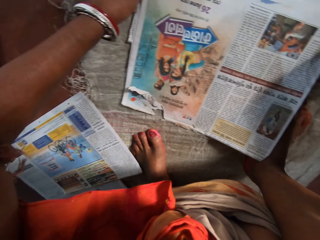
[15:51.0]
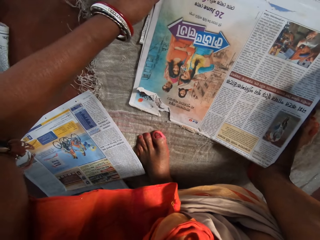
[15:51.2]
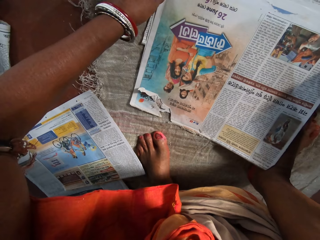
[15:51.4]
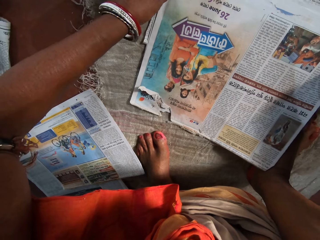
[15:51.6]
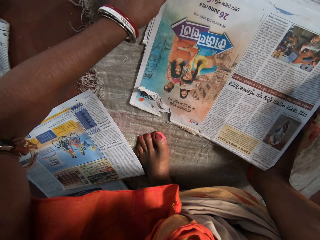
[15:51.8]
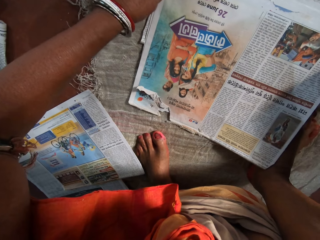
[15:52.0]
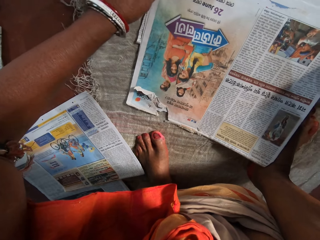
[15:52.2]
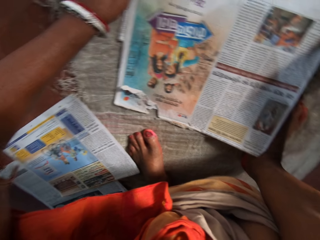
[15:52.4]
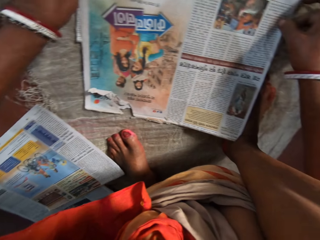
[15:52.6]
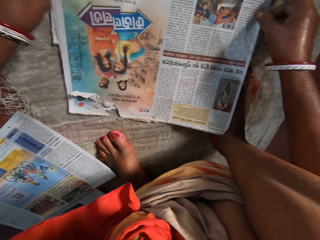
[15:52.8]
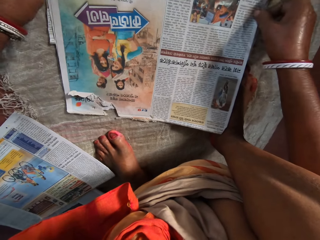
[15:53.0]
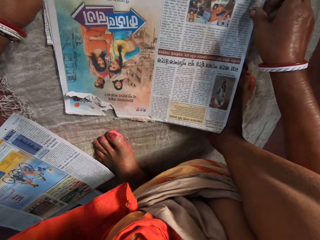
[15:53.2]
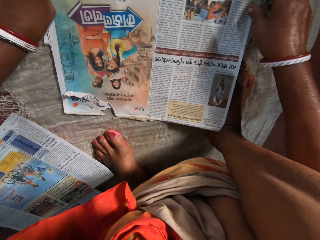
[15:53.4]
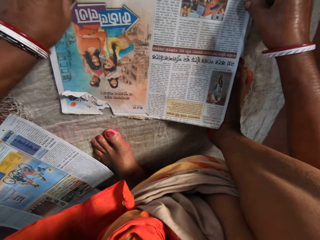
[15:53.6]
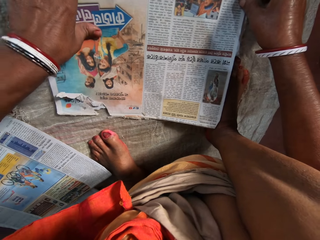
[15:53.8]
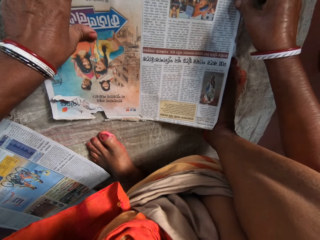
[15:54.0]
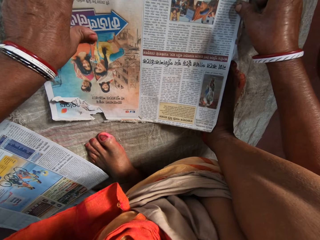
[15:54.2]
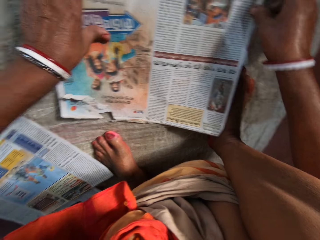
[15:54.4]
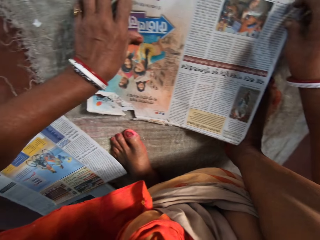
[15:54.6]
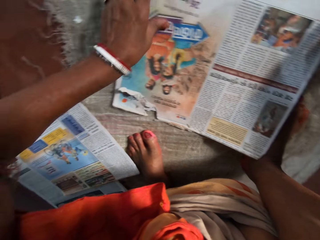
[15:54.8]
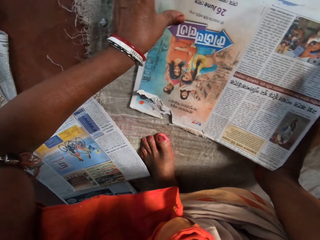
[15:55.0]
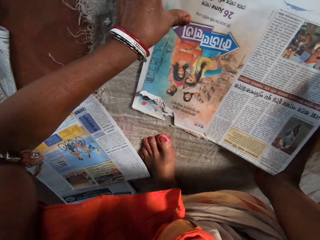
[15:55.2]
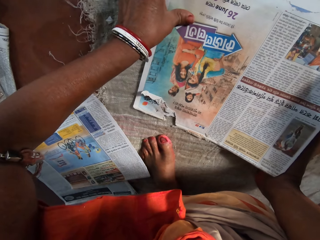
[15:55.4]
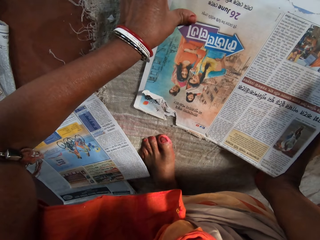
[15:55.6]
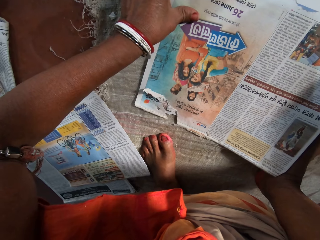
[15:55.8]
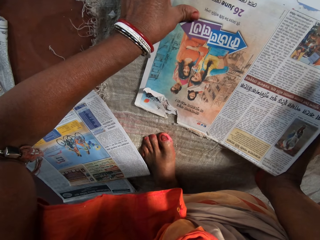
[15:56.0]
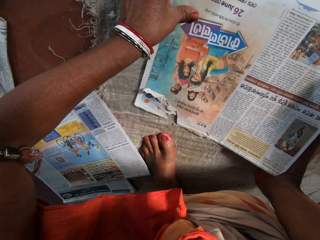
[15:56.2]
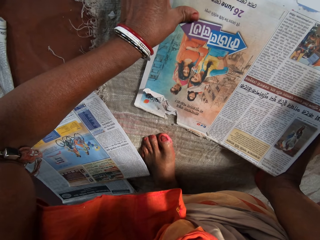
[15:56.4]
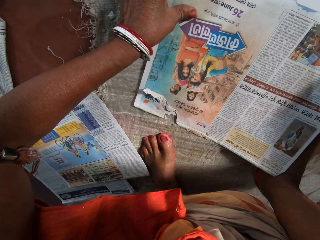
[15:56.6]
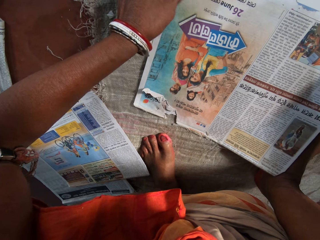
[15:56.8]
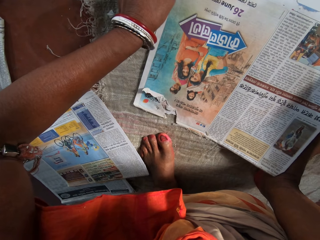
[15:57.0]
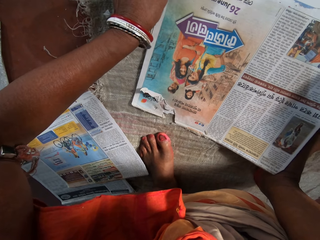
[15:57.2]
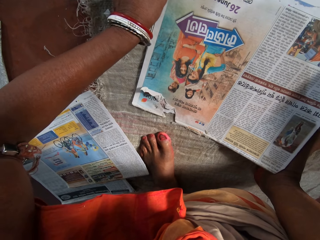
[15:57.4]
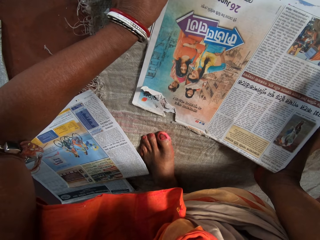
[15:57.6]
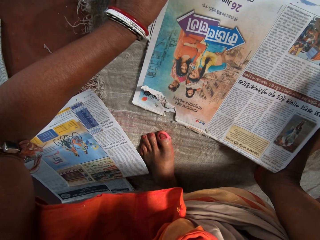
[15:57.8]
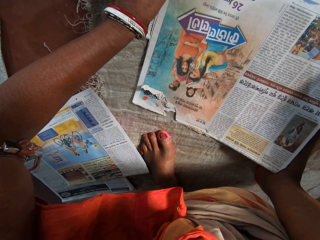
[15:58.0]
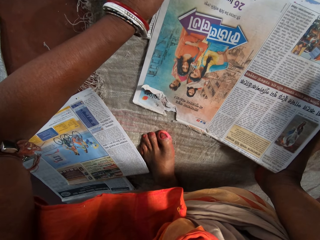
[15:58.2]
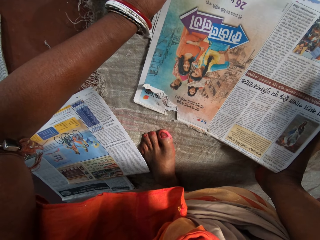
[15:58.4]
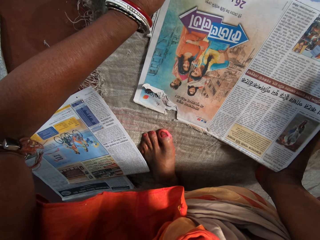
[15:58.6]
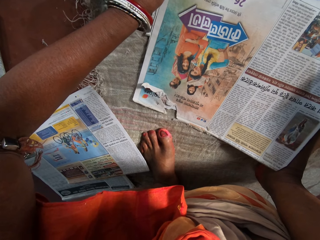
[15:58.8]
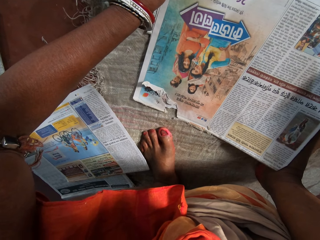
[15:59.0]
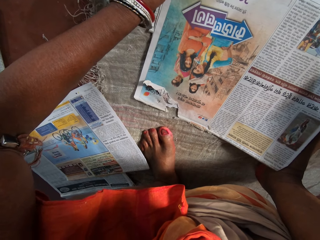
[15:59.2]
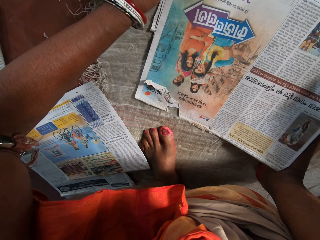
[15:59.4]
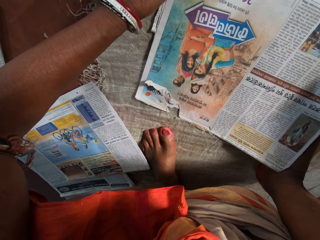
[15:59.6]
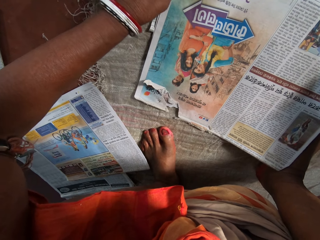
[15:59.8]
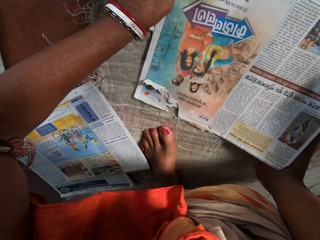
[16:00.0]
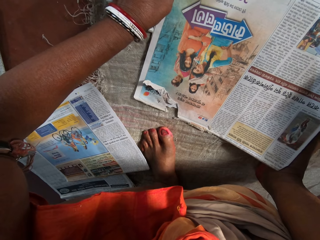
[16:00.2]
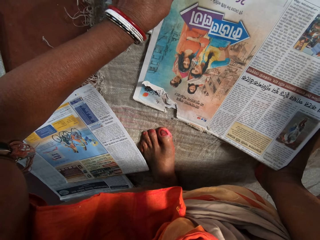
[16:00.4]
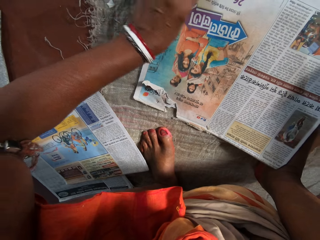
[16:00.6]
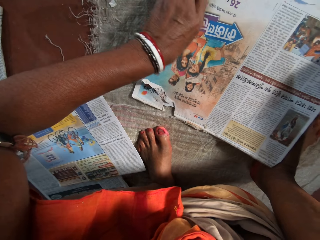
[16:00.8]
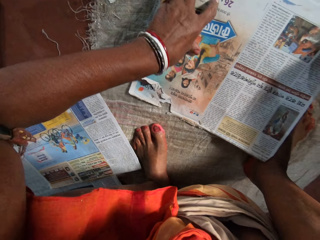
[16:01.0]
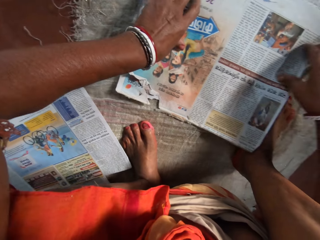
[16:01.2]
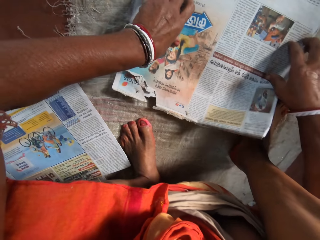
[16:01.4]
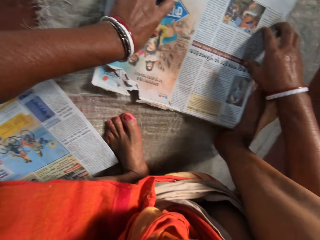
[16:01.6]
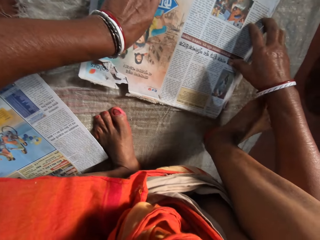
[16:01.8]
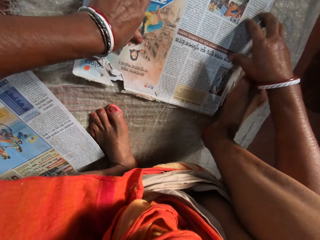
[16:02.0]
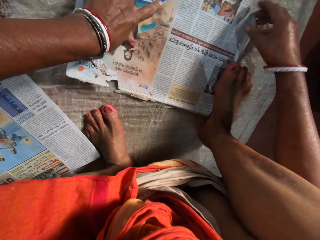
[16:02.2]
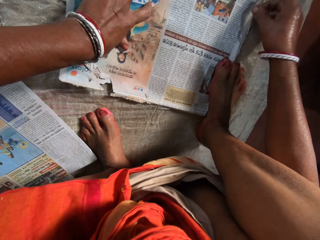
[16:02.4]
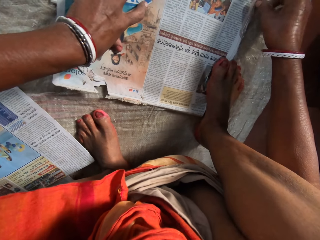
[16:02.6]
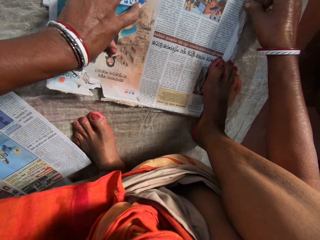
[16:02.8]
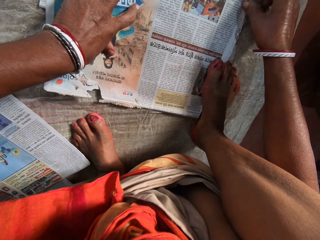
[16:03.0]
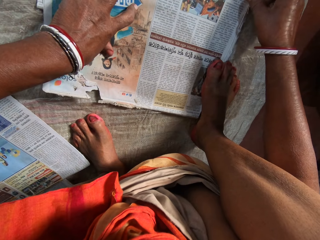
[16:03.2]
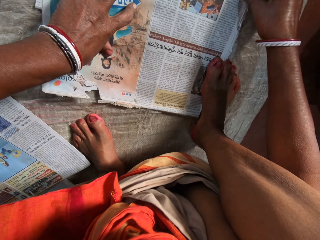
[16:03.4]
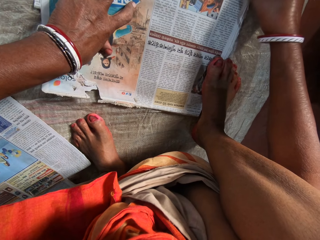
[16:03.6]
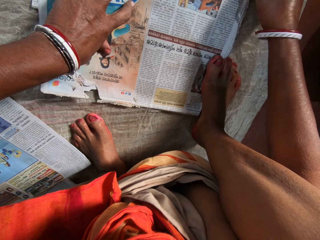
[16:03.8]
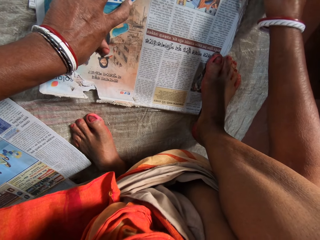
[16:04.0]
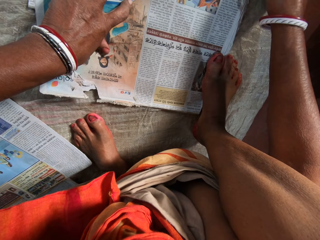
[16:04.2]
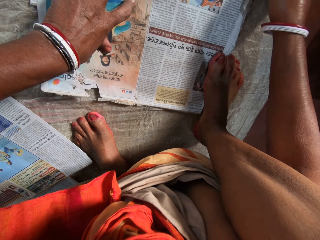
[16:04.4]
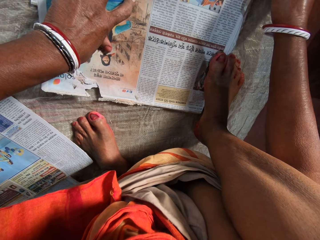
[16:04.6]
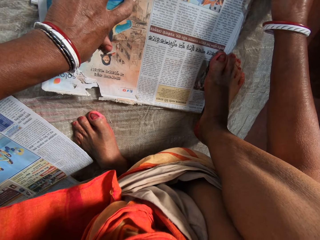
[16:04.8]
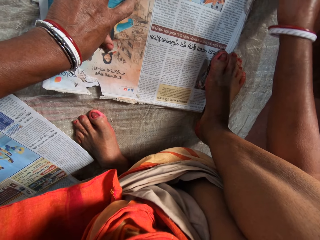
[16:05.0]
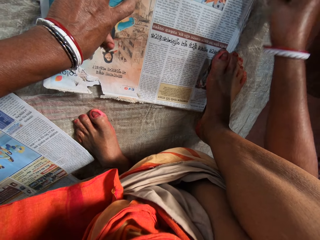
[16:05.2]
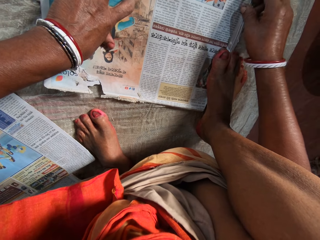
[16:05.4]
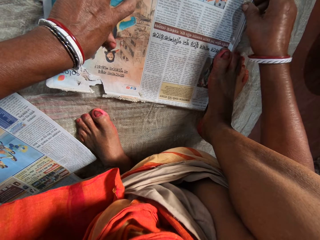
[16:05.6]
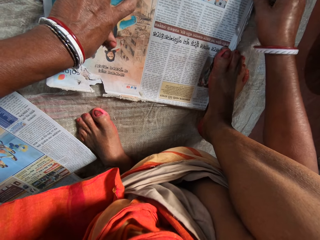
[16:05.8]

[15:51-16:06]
The camera wearer adjusts a newspaper on the others. She moves her hands on the newspaper. She holds down the papers on the floor with her right leg. She places her right leg on the newspaper. She adjusts the newspaper on the others.

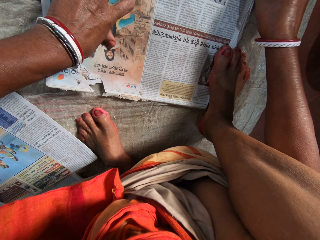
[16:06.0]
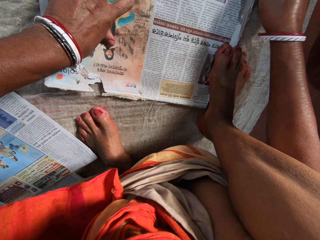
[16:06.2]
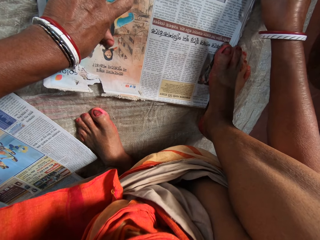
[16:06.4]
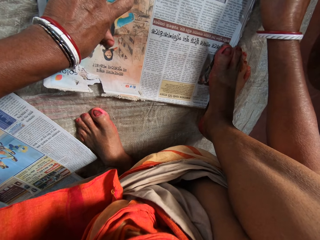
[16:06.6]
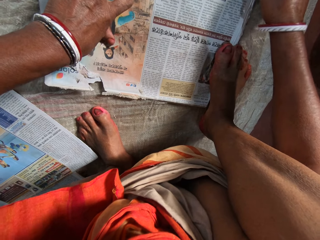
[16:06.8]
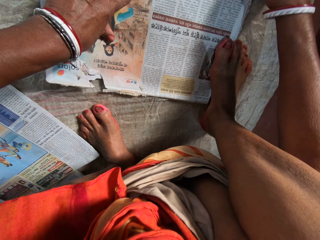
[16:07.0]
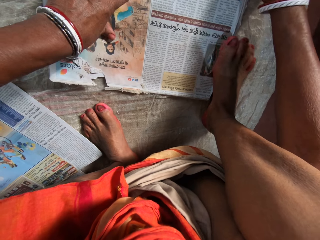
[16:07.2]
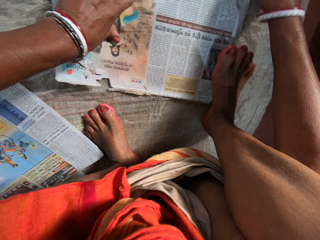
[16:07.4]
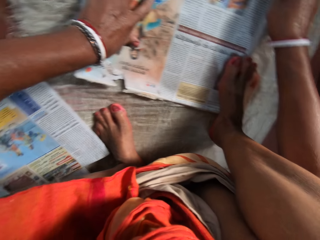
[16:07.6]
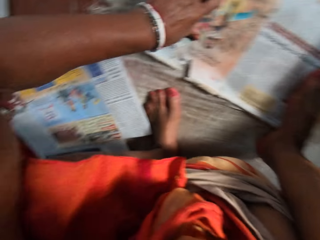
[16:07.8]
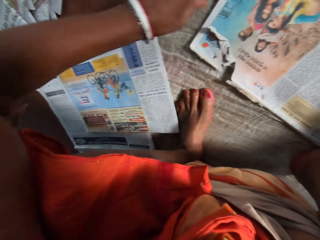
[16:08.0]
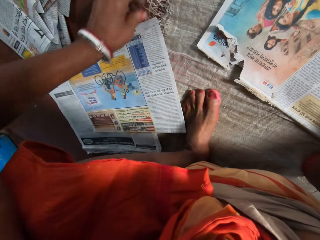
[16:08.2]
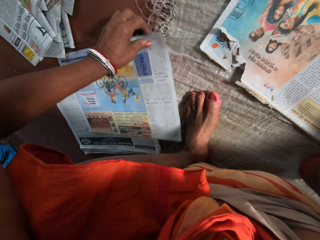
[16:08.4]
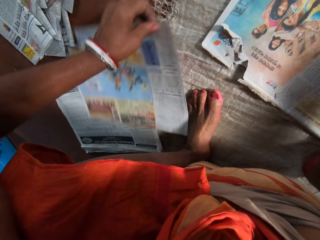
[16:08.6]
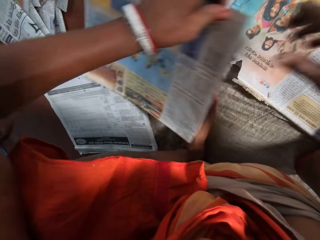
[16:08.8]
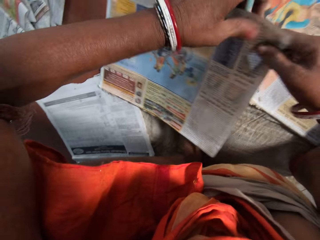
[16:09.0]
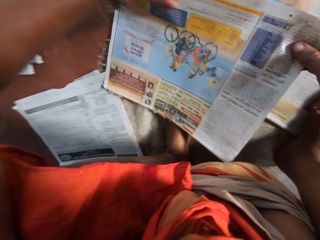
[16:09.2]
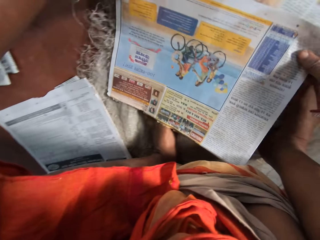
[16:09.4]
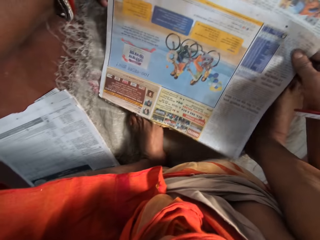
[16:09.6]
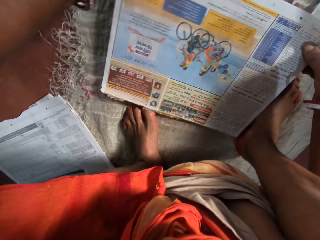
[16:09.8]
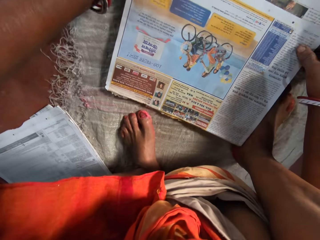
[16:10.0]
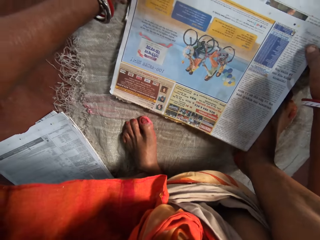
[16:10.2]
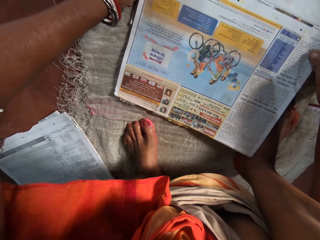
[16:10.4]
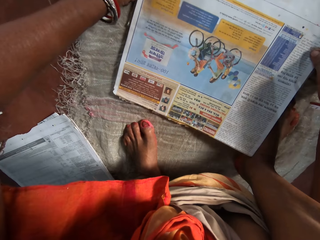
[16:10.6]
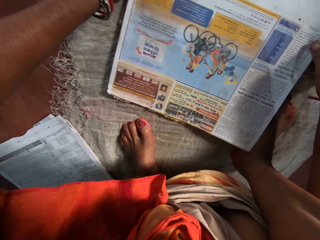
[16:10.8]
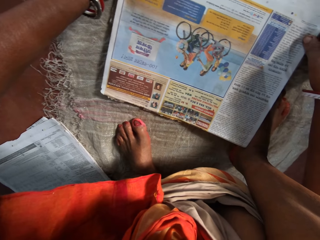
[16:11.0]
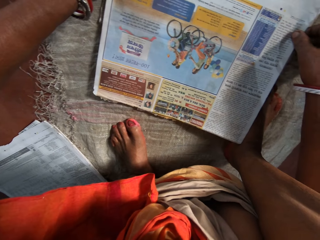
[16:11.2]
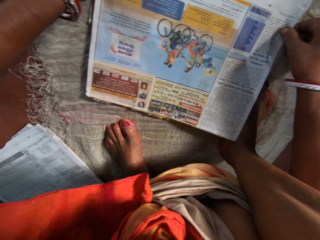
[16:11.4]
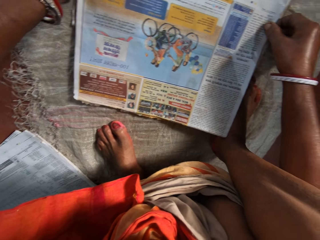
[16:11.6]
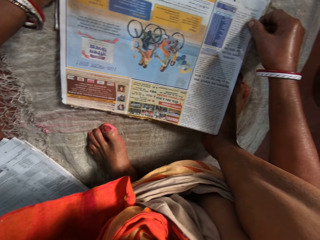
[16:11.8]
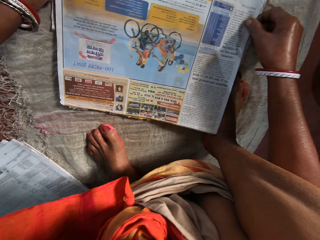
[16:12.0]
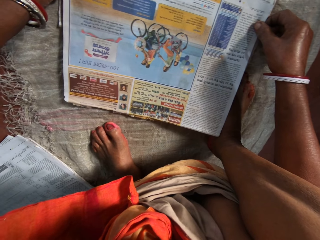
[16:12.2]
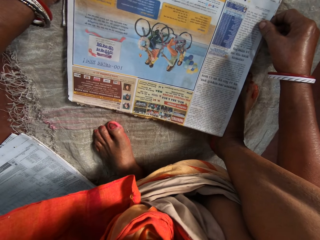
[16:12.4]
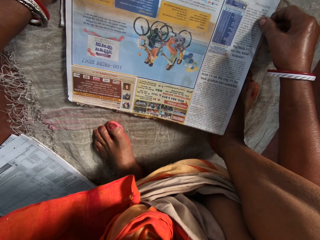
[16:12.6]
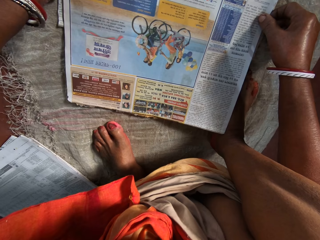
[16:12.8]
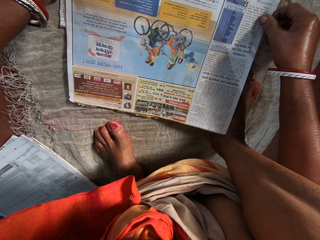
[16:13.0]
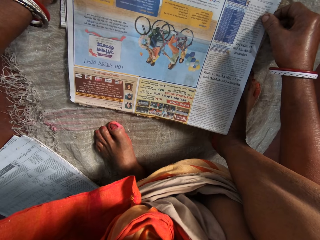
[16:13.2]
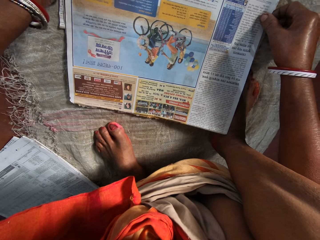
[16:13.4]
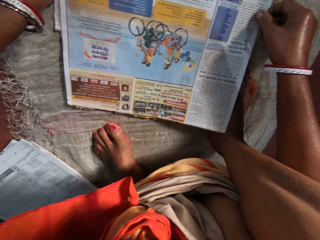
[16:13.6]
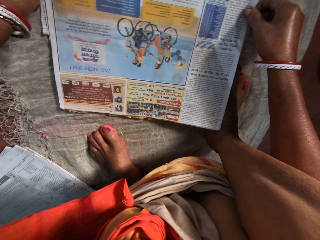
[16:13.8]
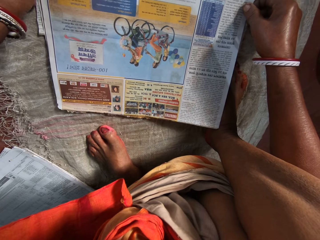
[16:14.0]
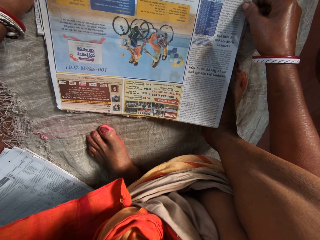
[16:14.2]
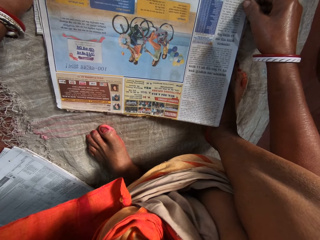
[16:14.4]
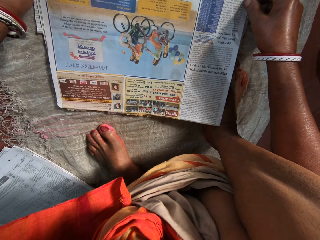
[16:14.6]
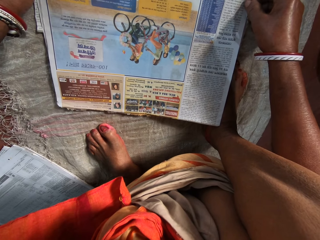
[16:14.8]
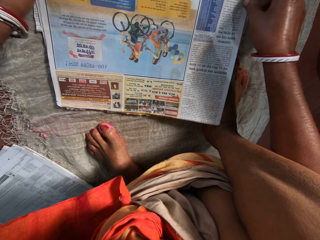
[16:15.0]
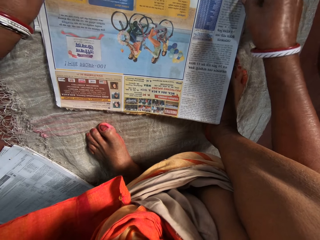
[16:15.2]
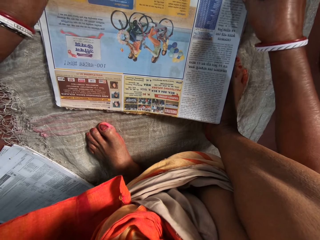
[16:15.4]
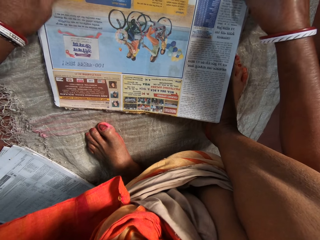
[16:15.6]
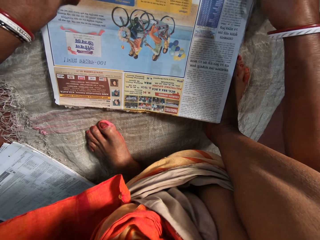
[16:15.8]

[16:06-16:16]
The camera wearer picks up a paper or newspaper on the floor with her left hand. She places the newspaper on the others. She arranges the papers on the floor with both hands.
